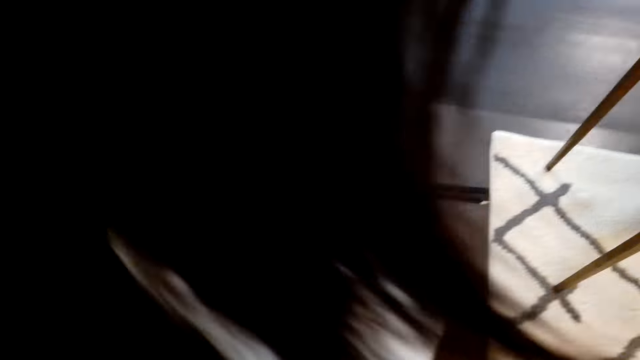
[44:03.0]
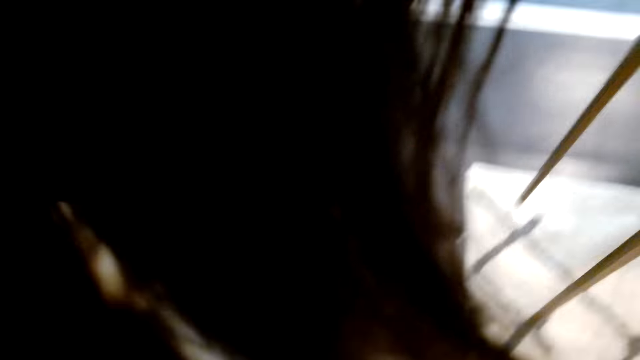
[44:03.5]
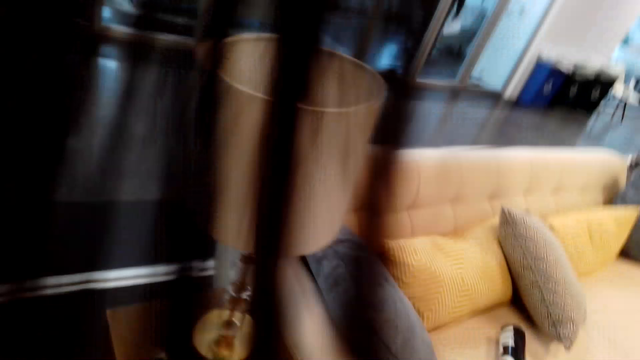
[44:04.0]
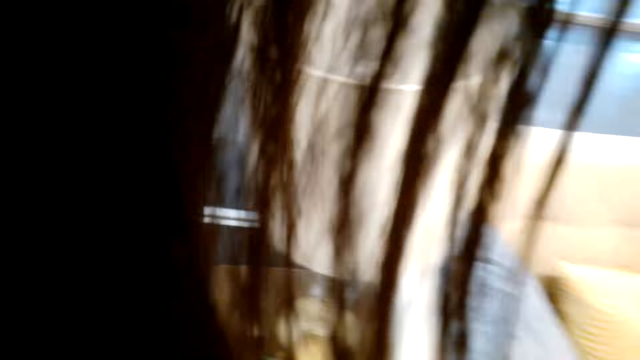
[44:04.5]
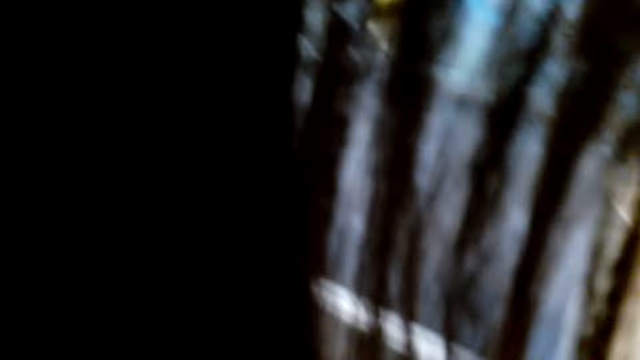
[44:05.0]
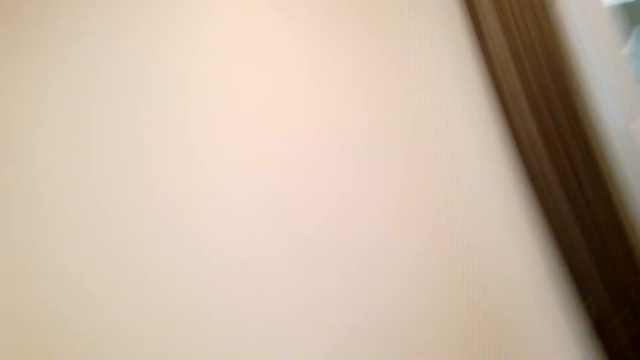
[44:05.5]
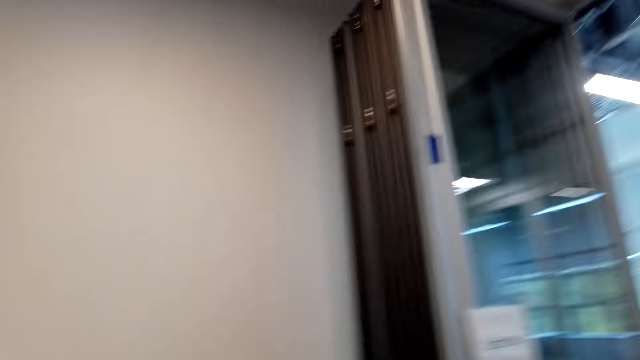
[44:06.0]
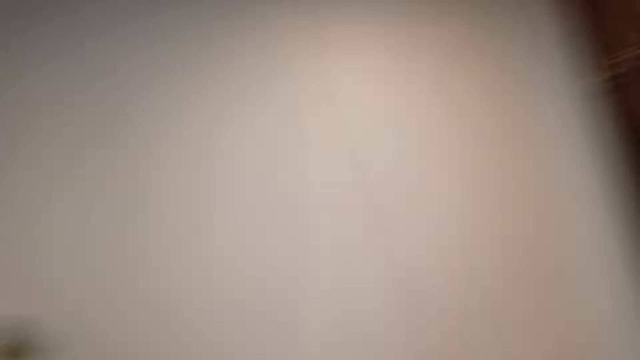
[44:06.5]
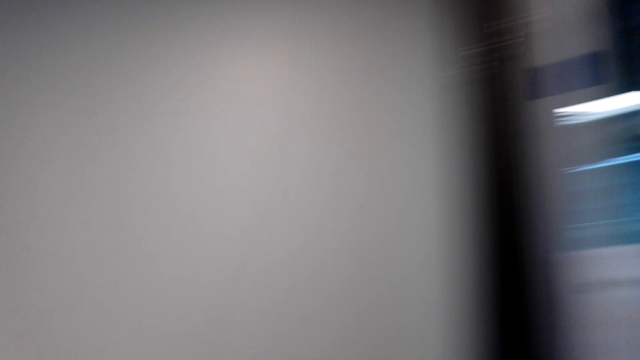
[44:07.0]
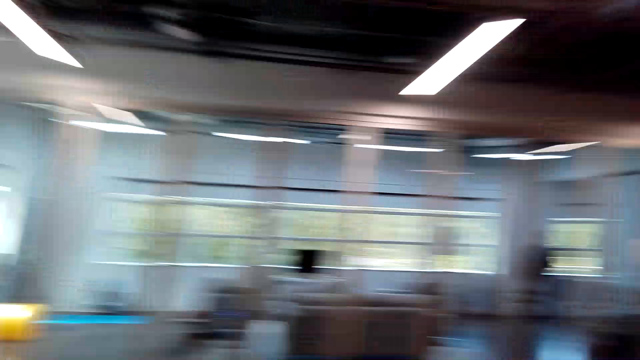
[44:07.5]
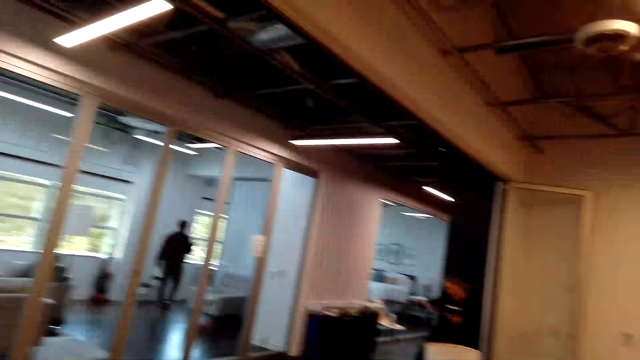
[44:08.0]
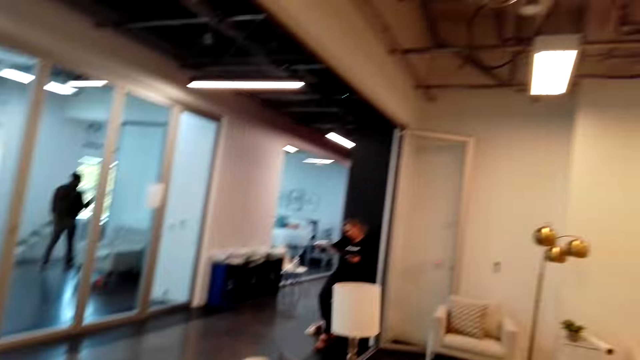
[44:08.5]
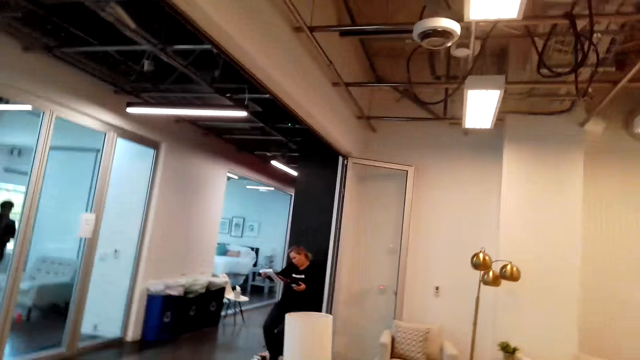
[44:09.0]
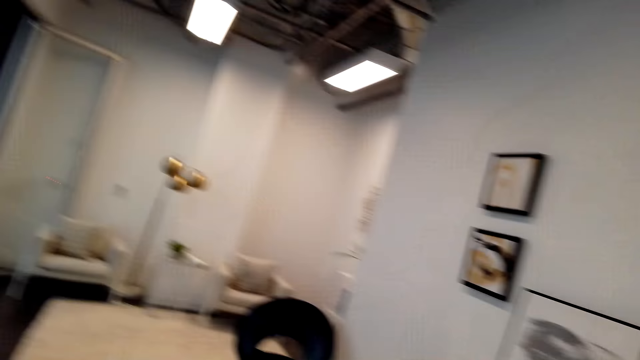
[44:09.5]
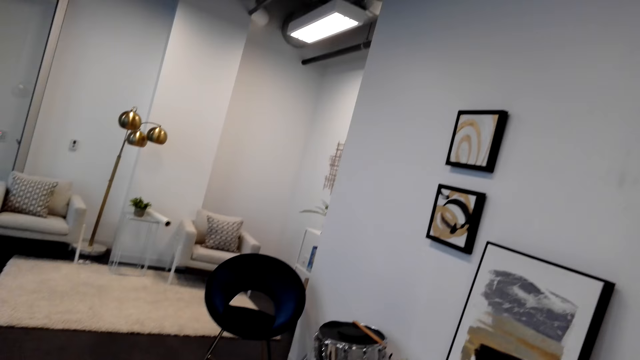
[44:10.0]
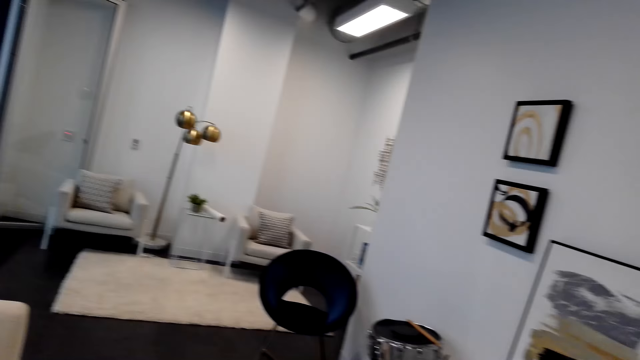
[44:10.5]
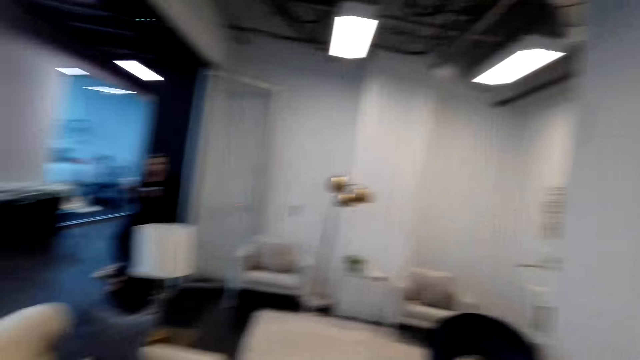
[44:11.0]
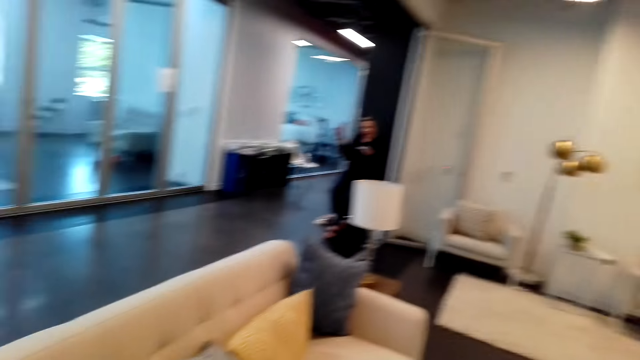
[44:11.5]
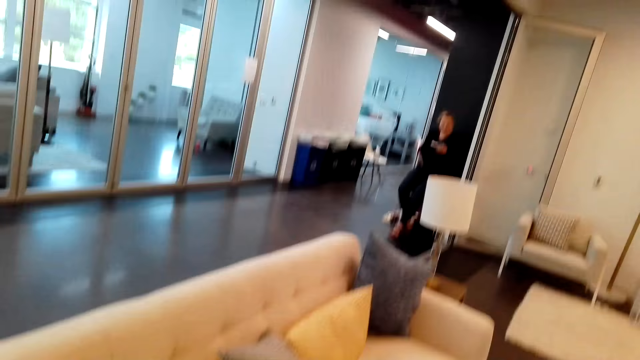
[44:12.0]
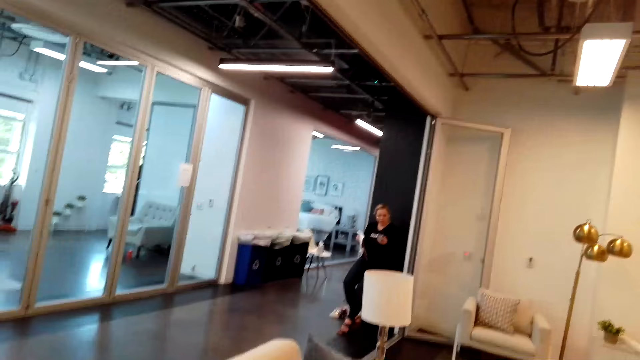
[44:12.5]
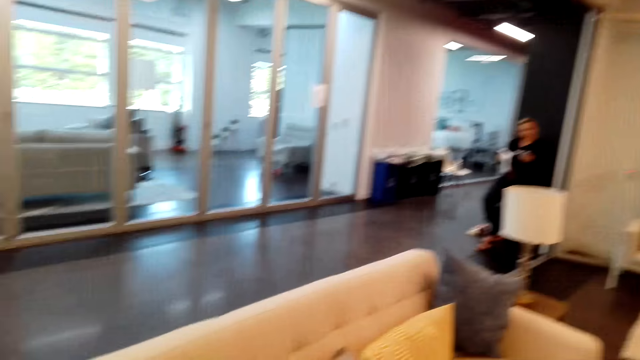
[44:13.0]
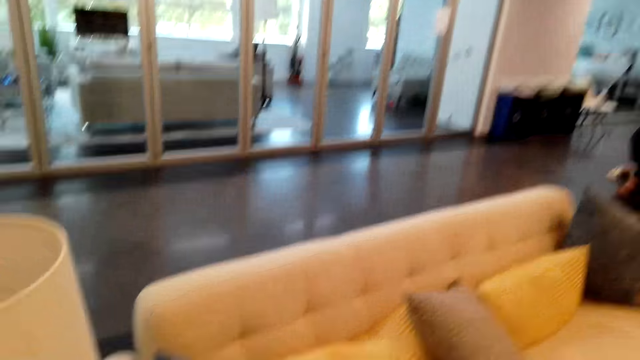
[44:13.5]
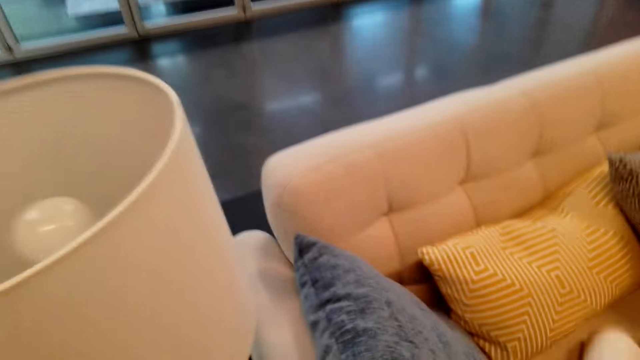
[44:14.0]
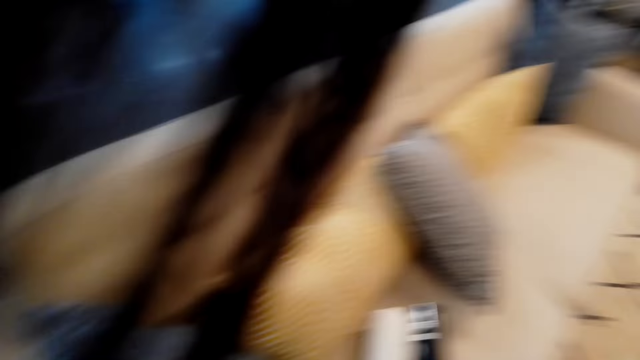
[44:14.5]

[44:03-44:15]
The camera wearer looks around.

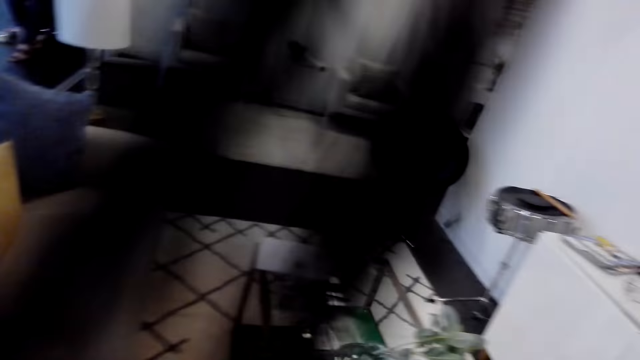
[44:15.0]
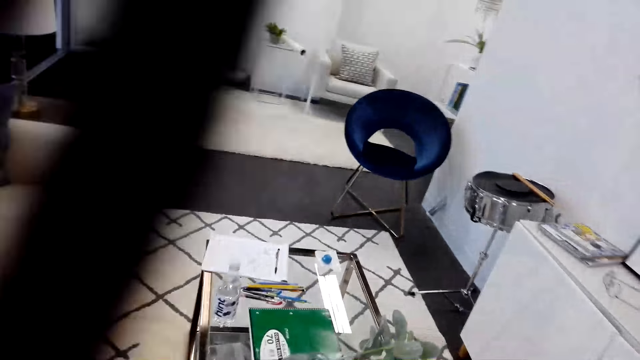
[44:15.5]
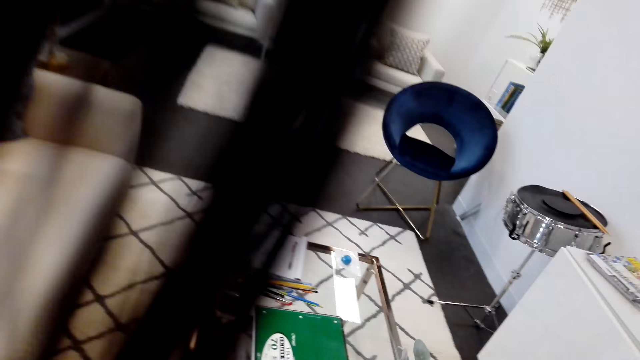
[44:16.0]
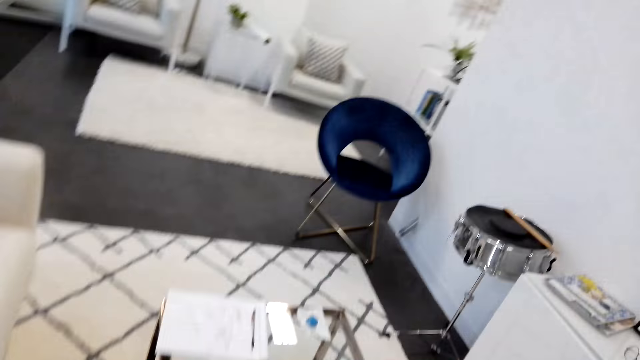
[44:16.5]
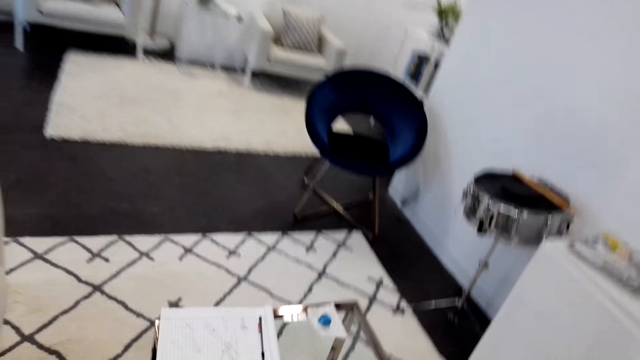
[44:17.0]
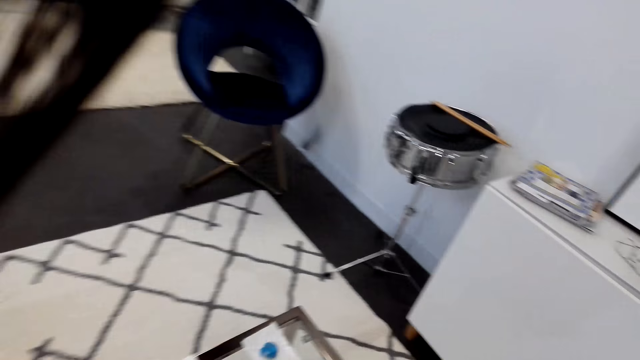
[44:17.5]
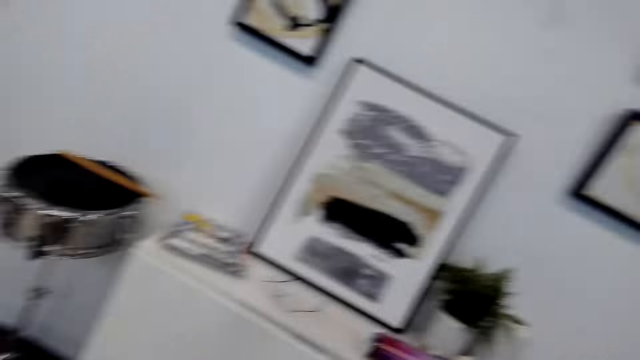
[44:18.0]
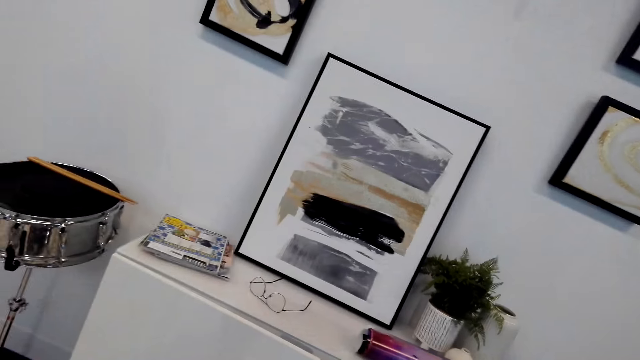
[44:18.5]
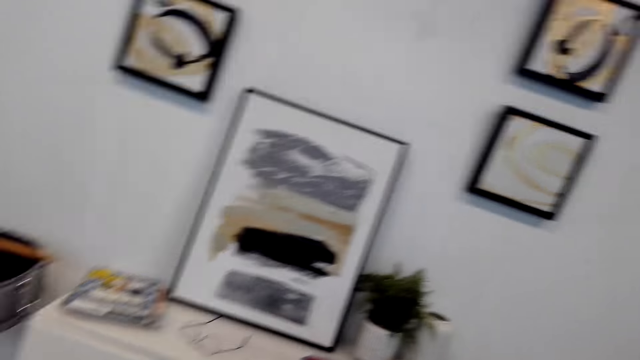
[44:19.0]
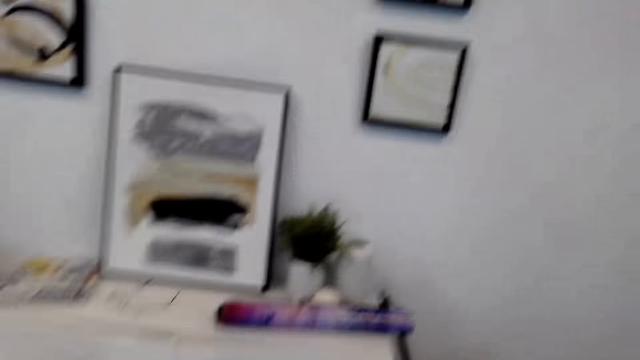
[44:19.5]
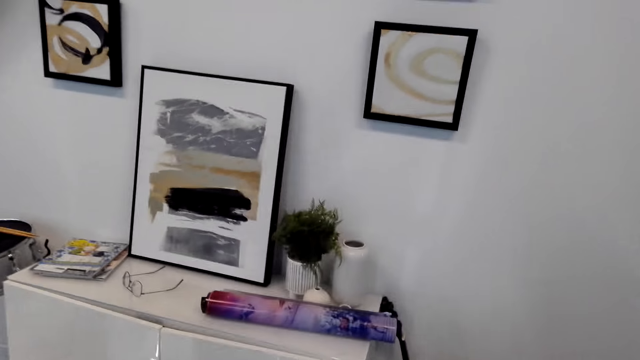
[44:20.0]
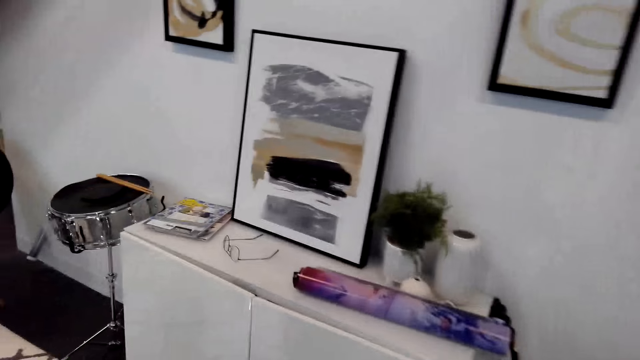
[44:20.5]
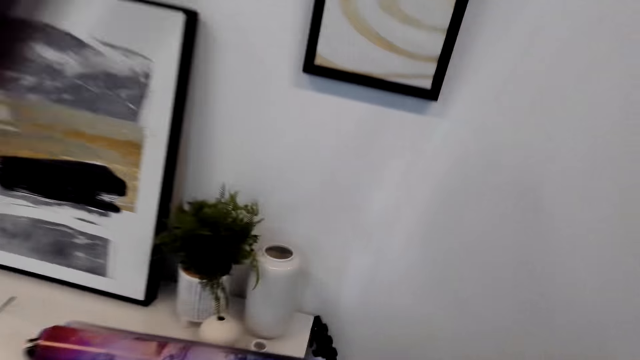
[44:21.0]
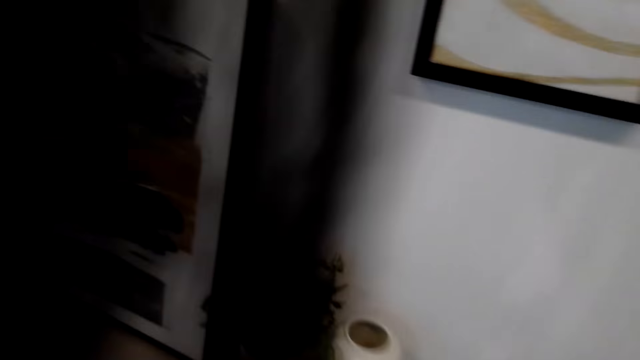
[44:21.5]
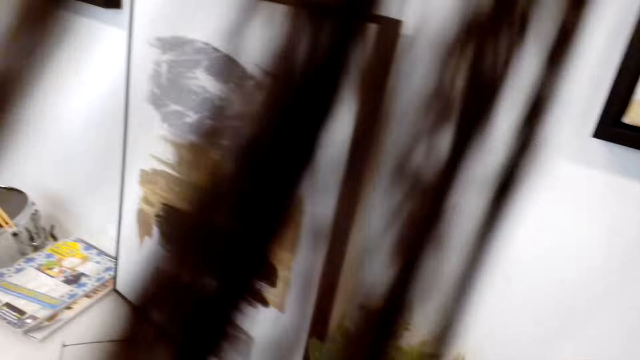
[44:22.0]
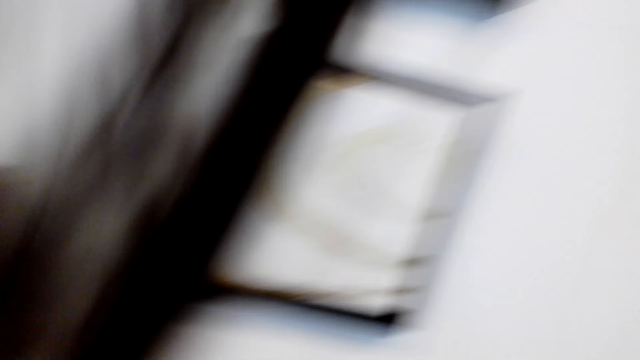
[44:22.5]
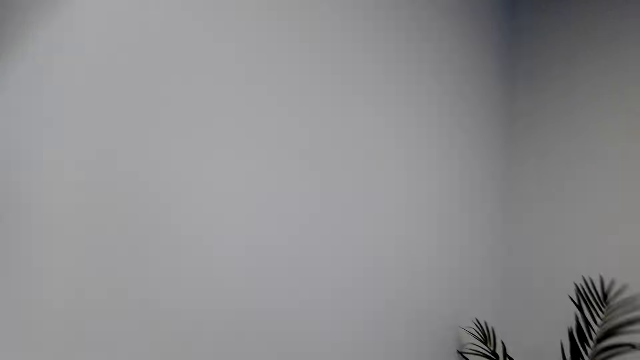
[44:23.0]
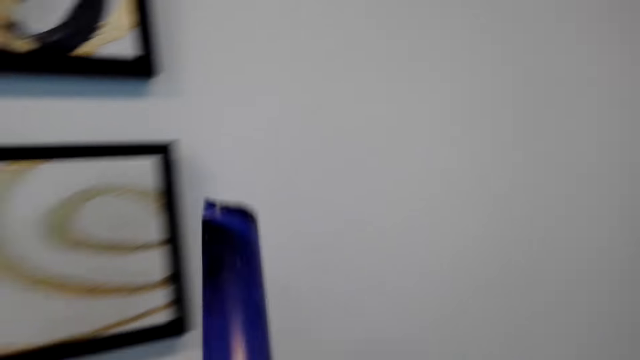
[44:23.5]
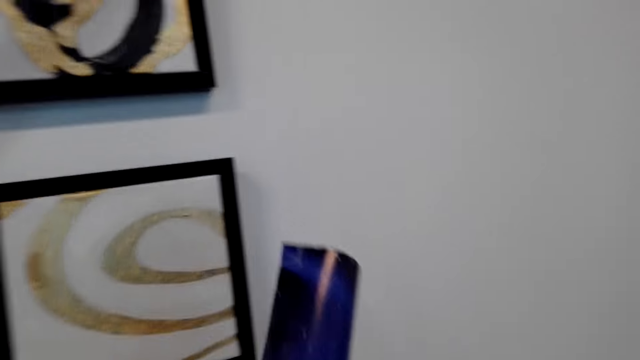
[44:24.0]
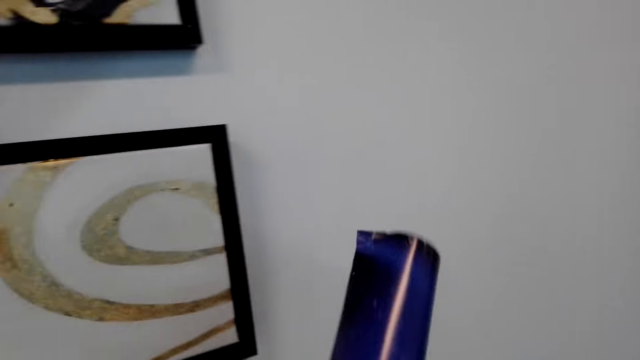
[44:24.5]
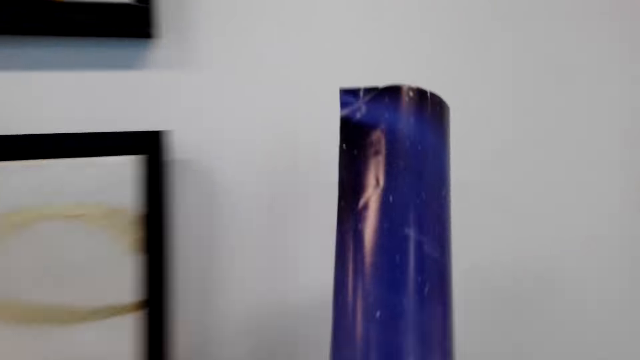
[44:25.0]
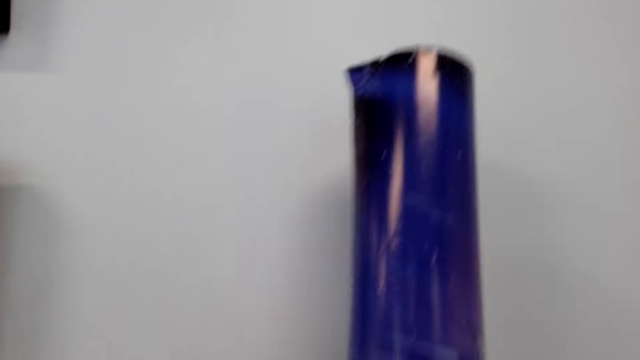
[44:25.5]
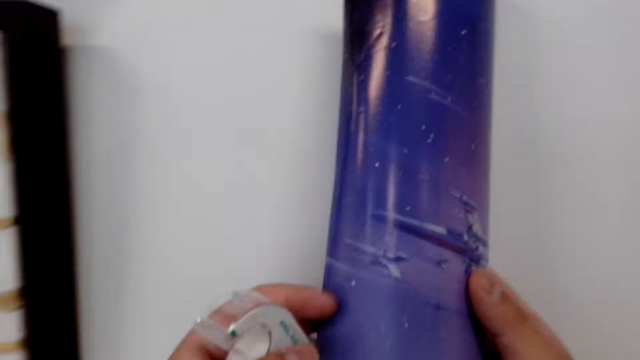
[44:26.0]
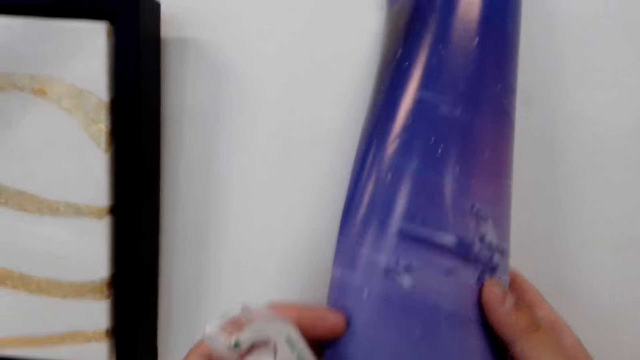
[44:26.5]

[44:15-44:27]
The camera wearer walks around. They pick up a canvas paper.
